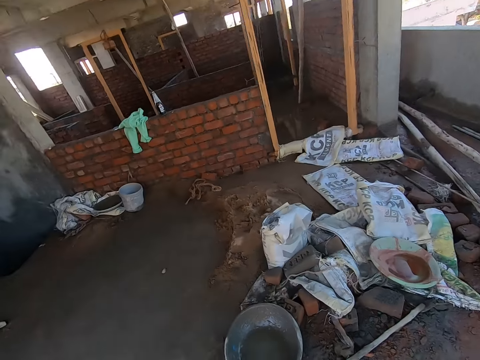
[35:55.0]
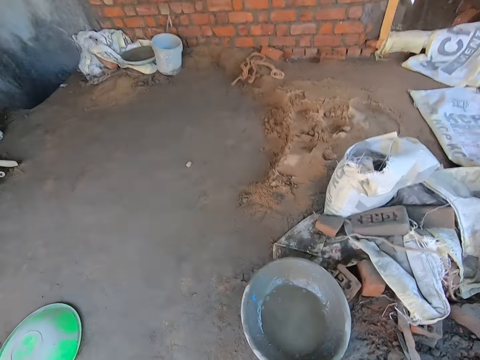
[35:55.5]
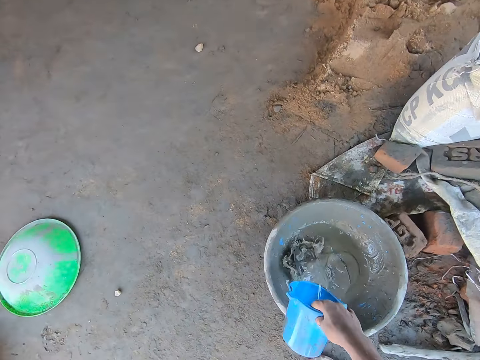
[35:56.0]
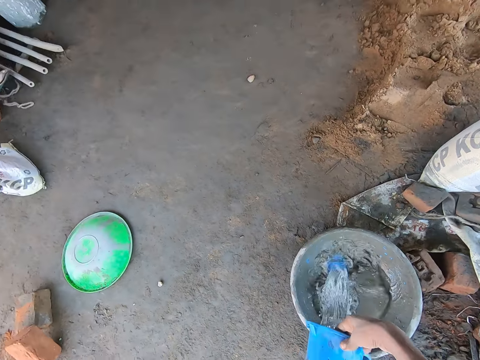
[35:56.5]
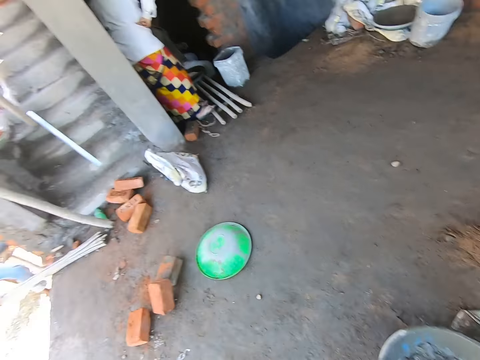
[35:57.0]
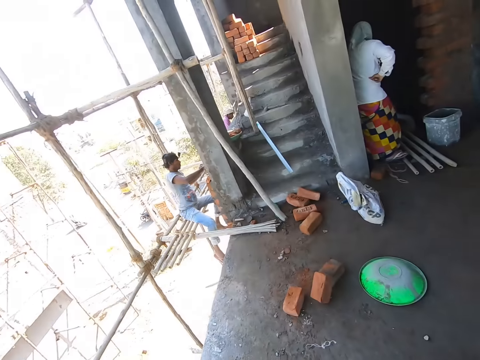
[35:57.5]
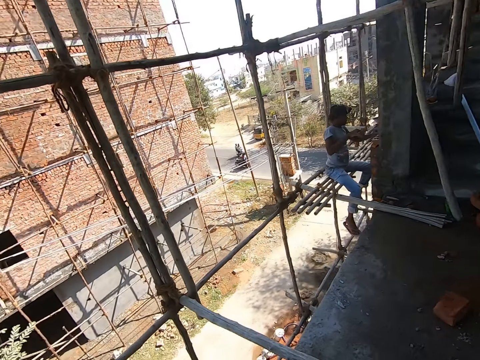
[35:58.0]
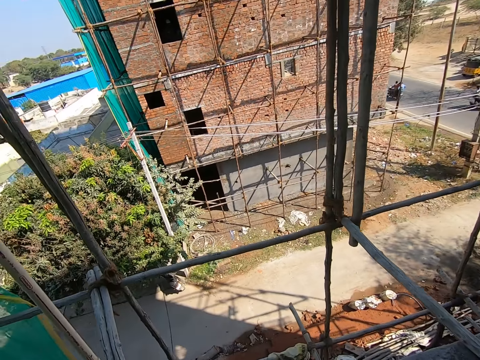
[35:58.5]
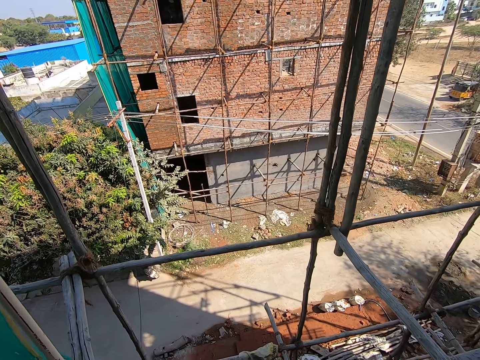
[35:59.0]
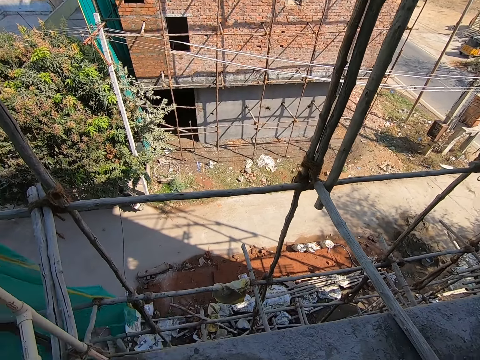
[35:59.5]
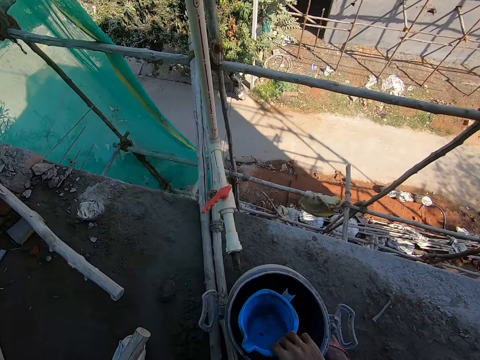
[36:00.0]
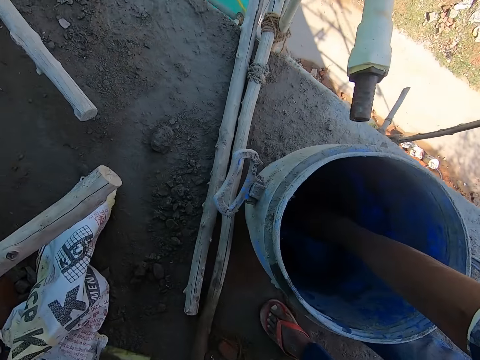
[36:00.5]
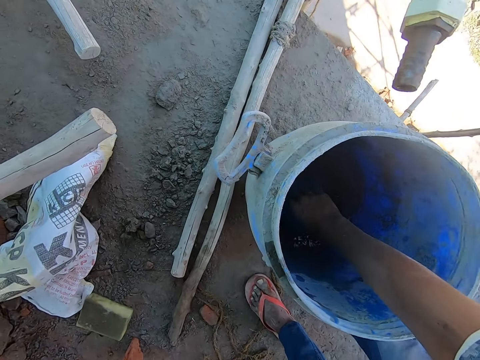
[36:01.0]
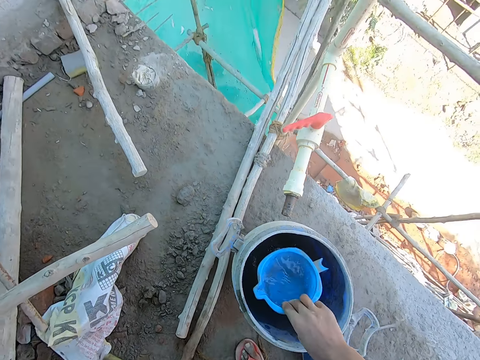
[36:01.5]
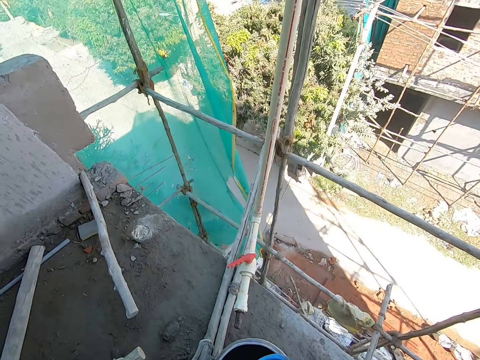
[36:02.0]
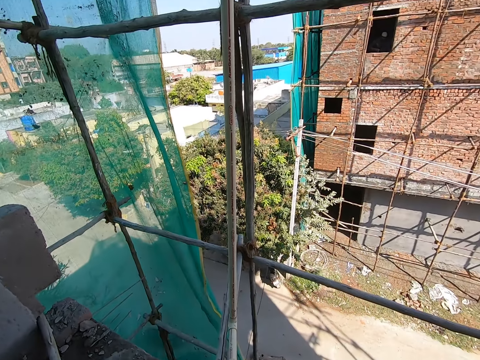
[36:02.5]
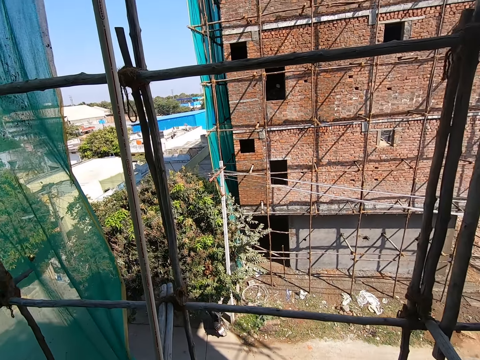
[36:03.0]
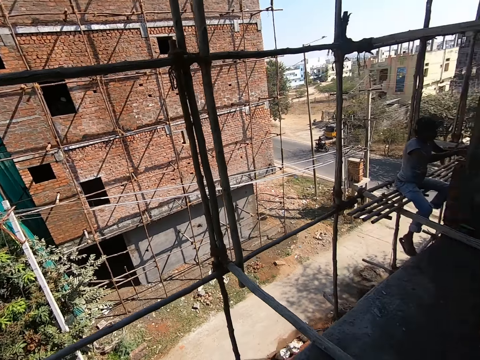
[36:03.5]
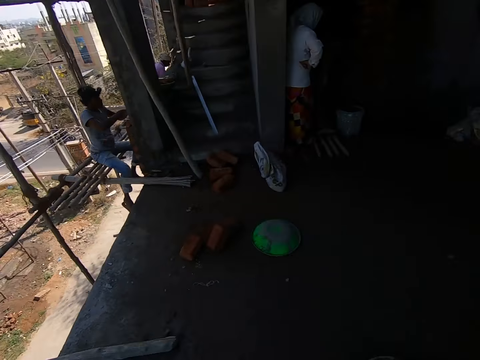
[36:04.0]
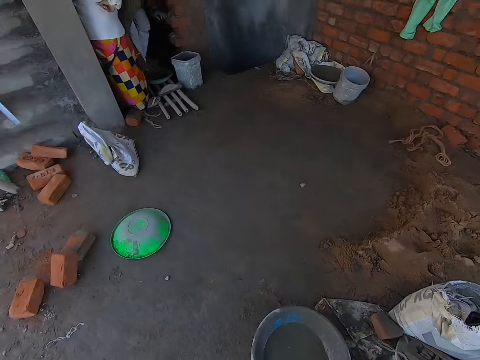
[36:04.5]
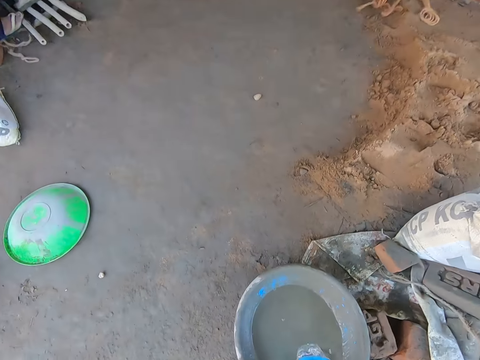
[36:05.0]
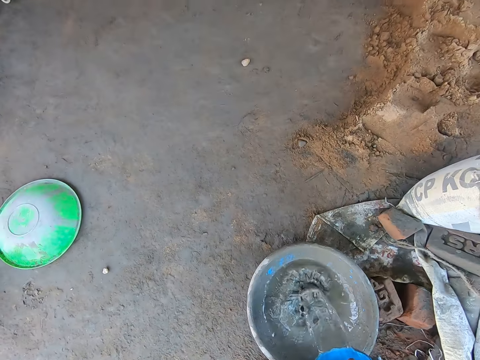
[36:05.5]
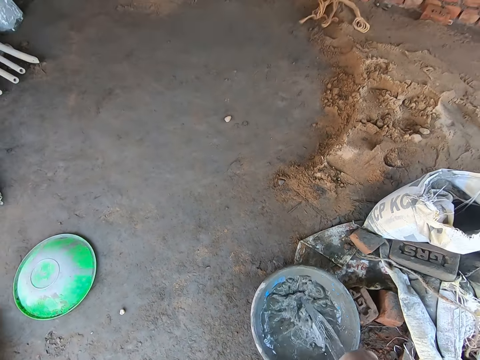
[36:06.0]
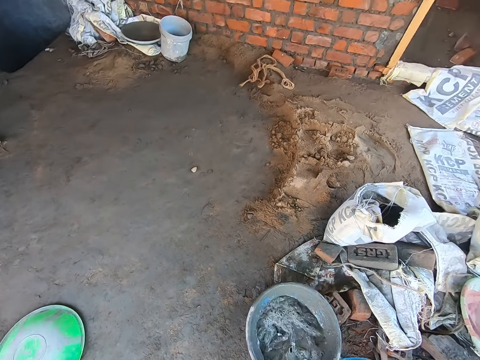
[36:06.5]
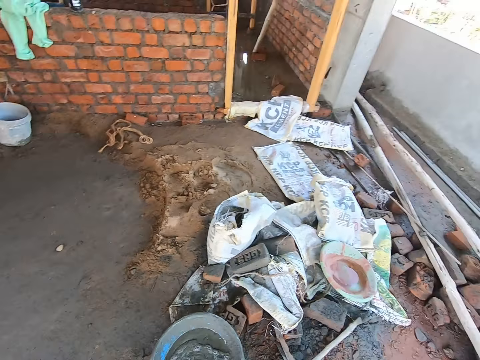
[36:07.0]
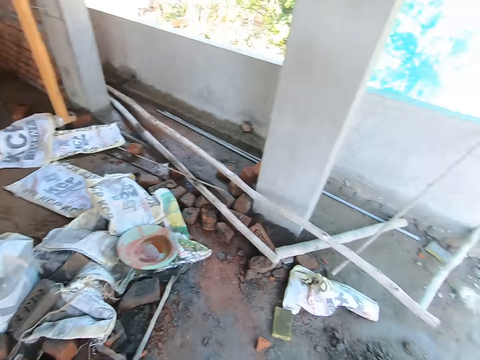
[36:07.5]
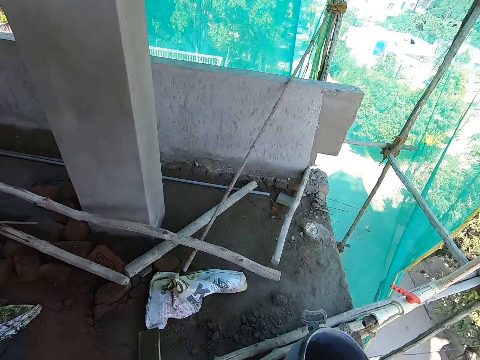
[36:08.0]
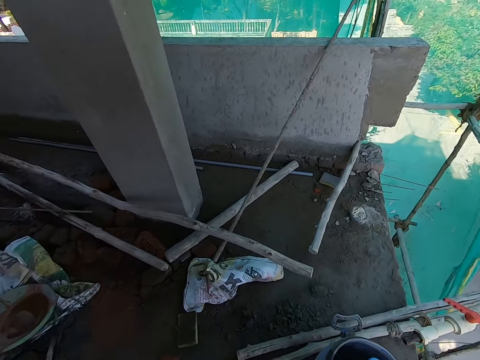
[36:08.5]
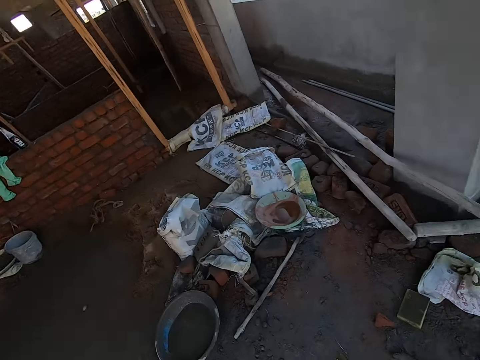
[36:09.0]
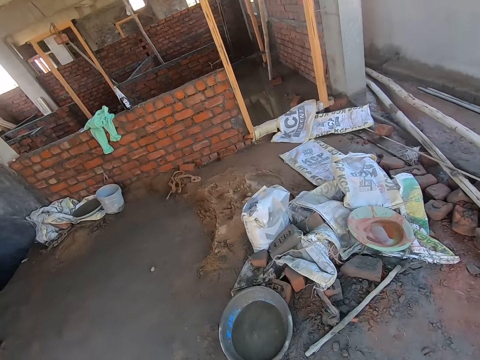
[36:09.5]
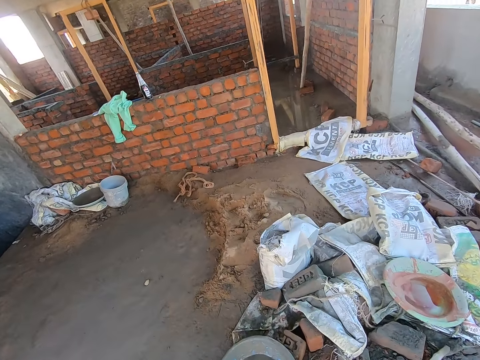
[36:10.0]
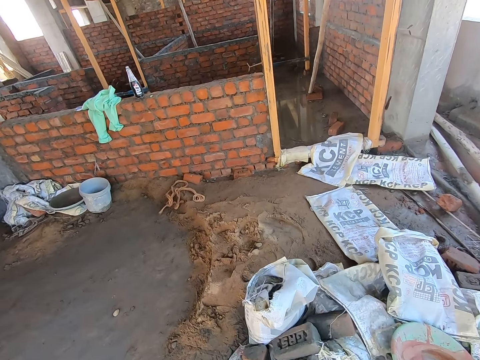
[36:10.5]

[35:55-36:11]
The camera wearer moves towards the basin. He pours the water in the cup in his right hand in the head pan on the floor. He walks towards the water barrel. He scoops water from the barrel on the floor with the cup in his right hand. He moves towards the basin. He pours the water in the cup in his right hand in the head pan on the floor. He walks towards the water barrel. He drops the cup in his right hand in the barrel on the floor. He walks towards the sack.

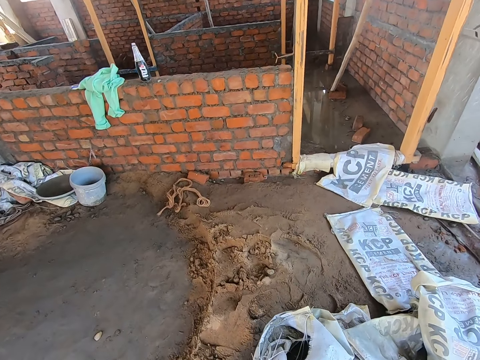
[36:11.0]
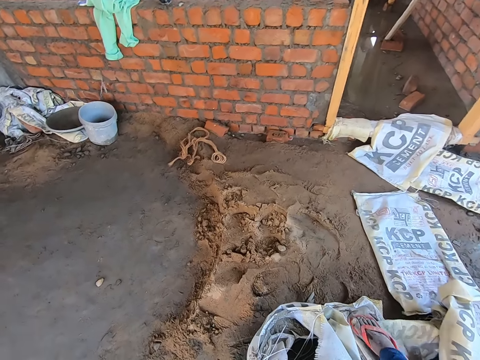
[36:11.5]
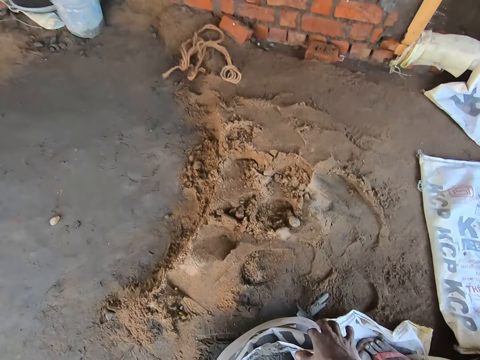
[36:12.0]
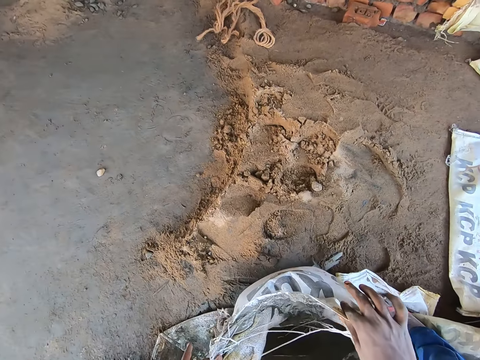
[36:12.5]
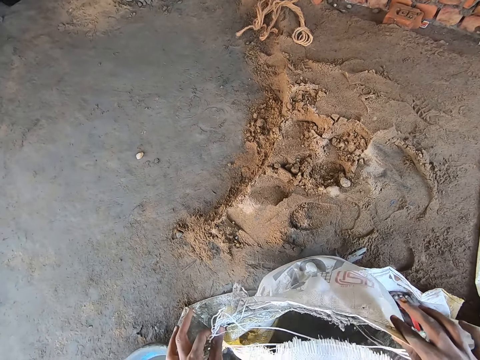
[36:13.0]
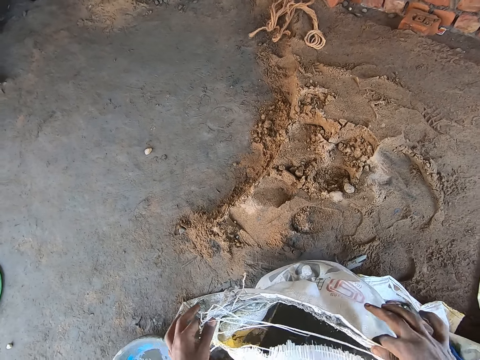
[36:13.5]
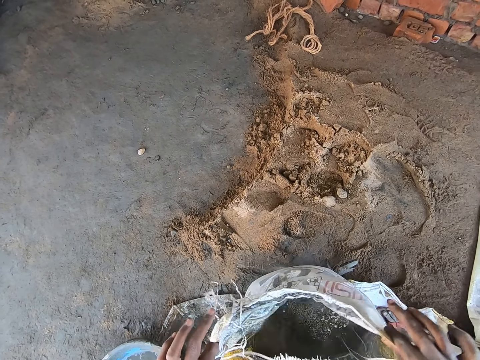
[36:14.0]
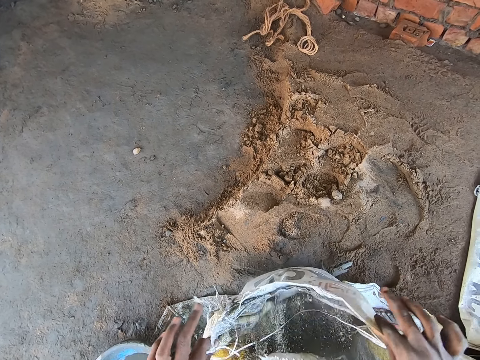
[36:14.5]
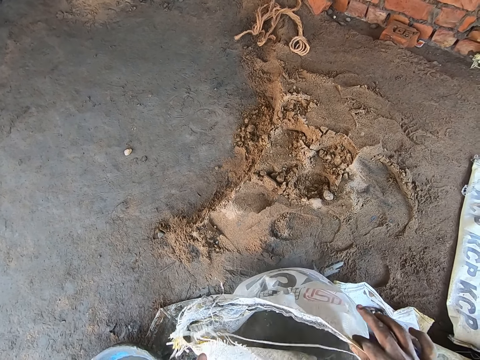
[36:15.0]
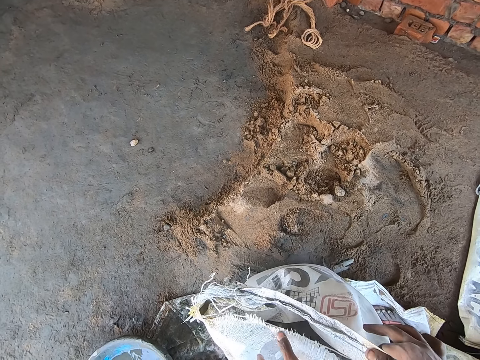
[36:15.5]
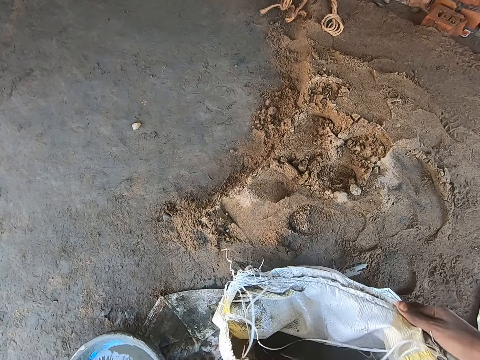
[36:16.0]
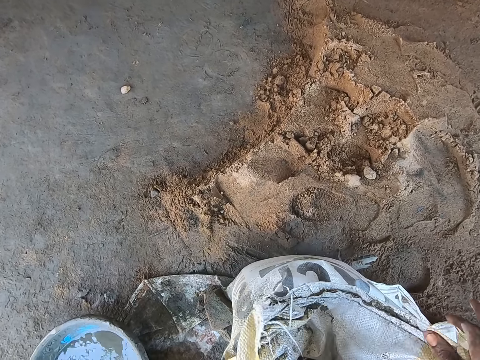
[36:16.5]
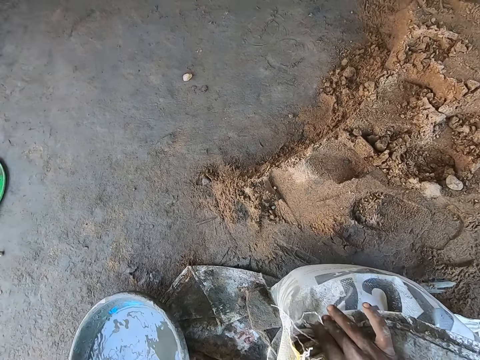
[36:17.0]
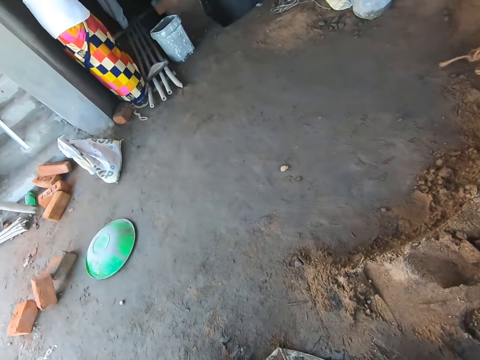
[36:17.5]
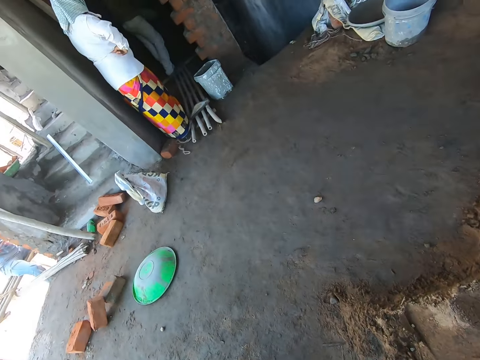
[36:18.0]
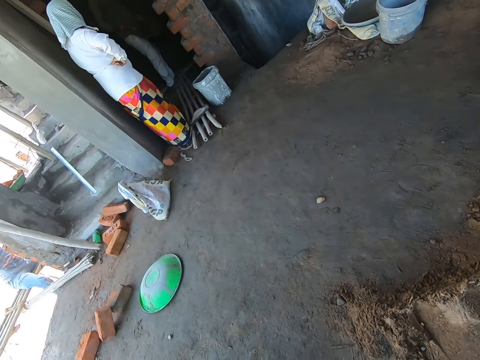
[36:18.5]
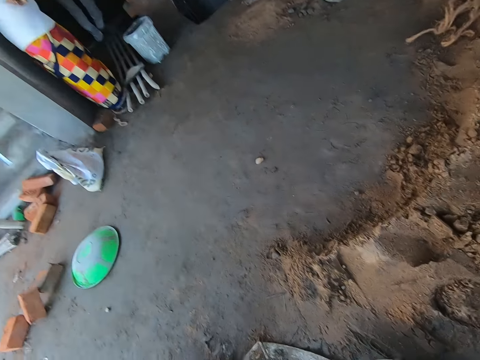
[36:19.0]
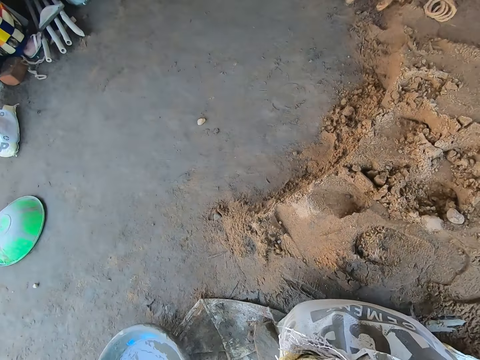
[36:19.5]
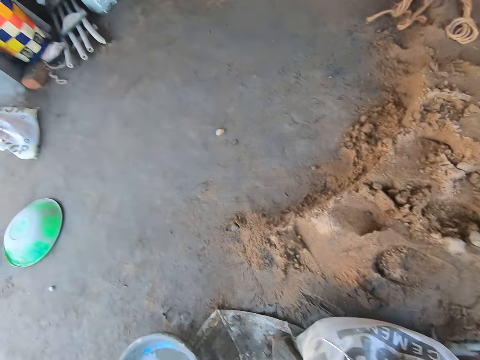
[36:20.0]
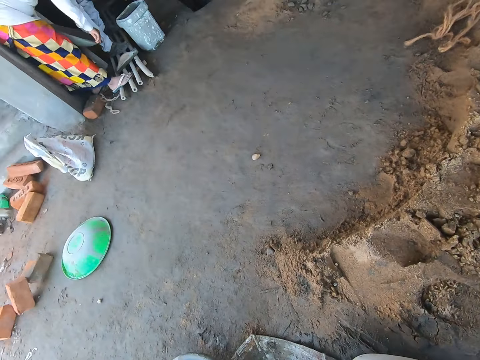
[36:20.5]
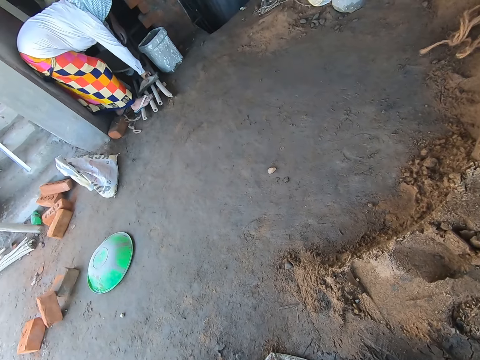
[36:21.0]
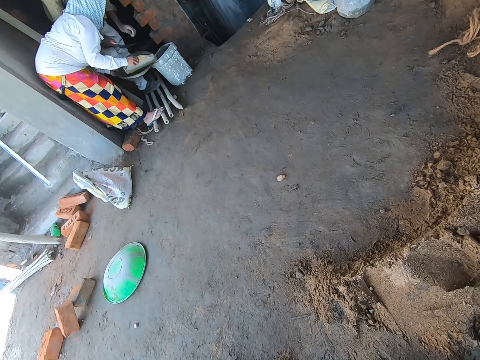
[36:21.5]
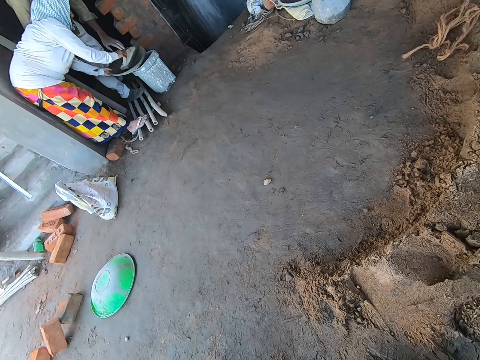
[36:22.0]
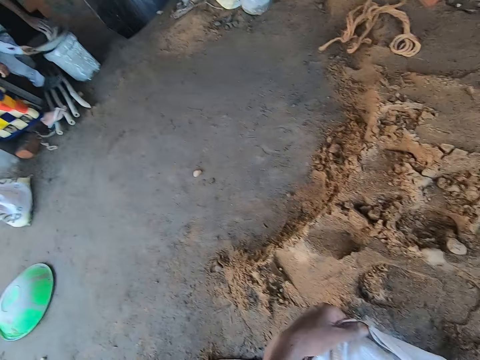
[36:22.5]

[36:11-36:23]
The camera wearer adjusts a bag of cement on the floor with his hands. He holds onto the sack. He shakes the cement sack. He shakes the bag of cement. He folds the top of the bag of cement on the floor with both hands. A lady stands at a door on site. The lady picks up a bowl and a trowel from the floor.
